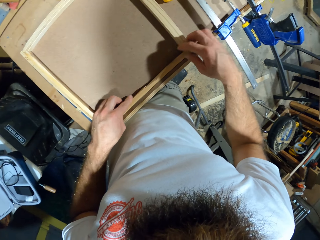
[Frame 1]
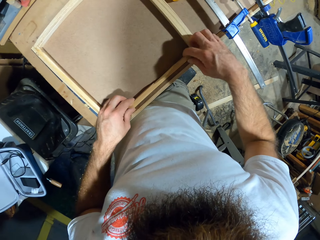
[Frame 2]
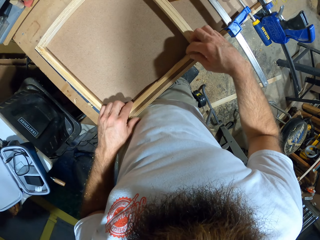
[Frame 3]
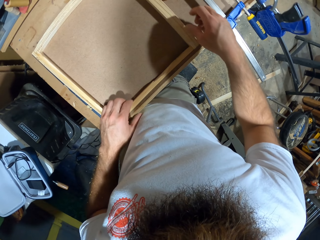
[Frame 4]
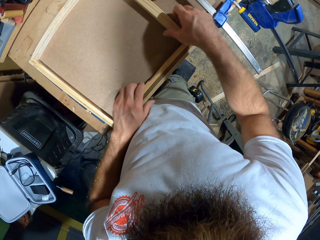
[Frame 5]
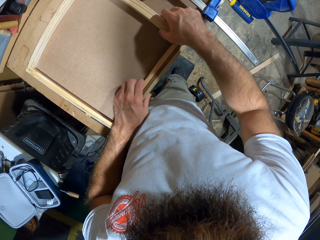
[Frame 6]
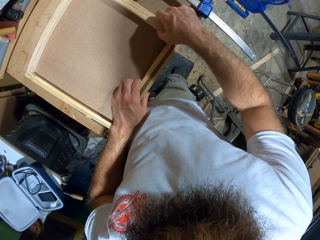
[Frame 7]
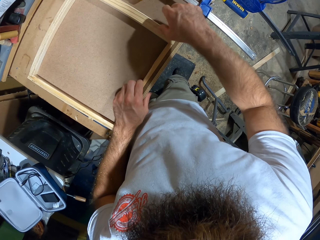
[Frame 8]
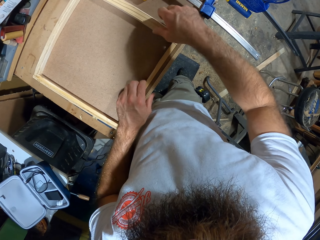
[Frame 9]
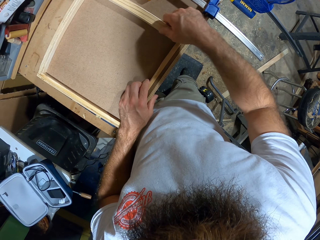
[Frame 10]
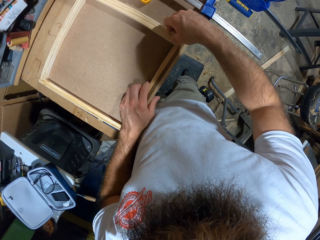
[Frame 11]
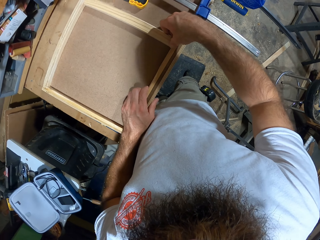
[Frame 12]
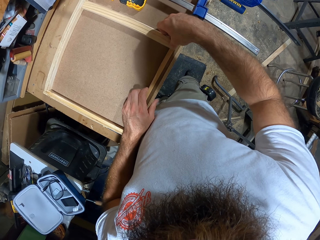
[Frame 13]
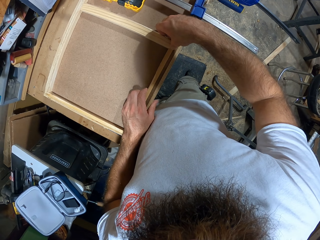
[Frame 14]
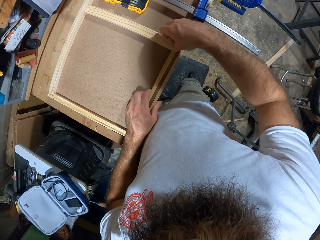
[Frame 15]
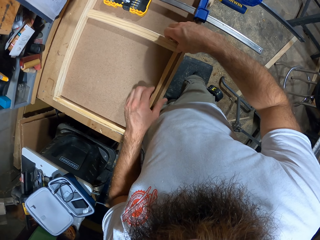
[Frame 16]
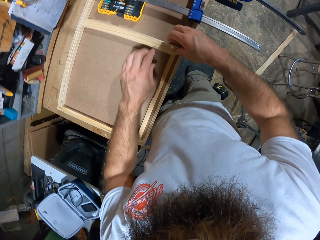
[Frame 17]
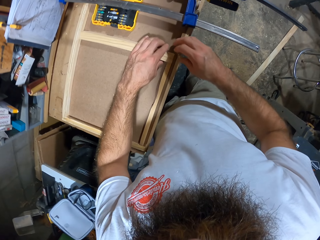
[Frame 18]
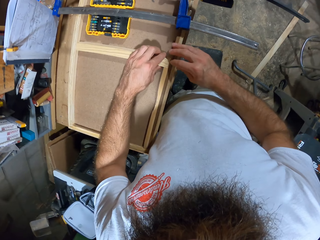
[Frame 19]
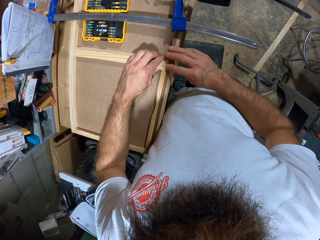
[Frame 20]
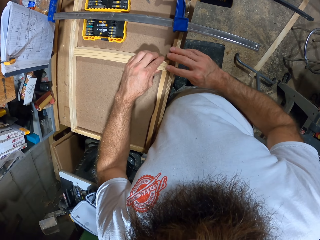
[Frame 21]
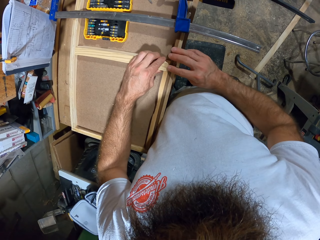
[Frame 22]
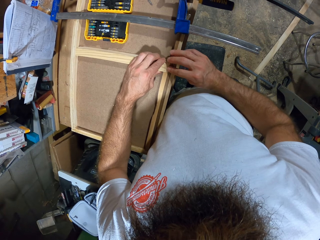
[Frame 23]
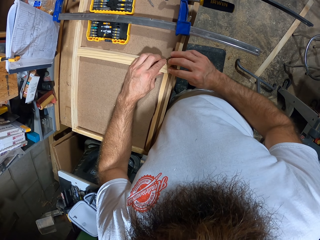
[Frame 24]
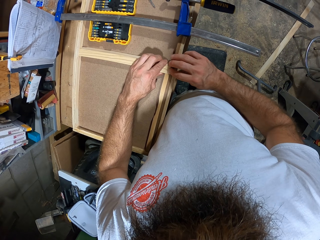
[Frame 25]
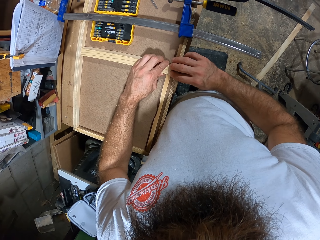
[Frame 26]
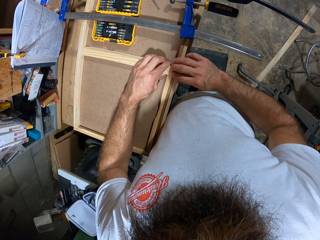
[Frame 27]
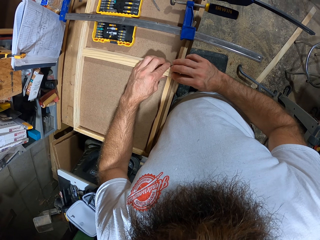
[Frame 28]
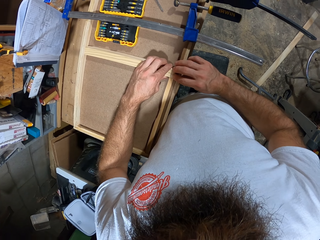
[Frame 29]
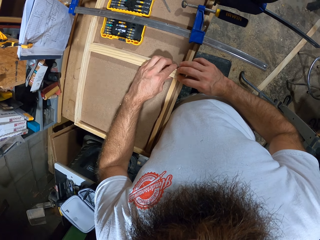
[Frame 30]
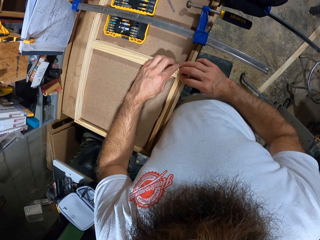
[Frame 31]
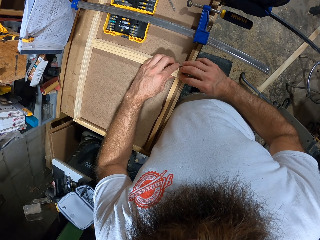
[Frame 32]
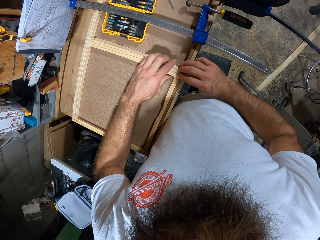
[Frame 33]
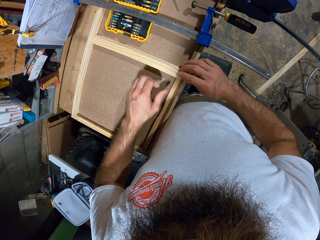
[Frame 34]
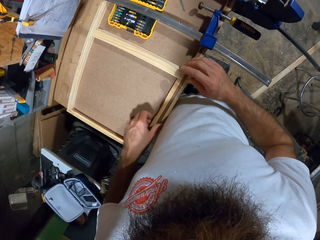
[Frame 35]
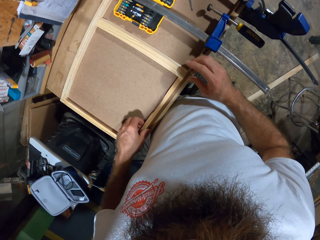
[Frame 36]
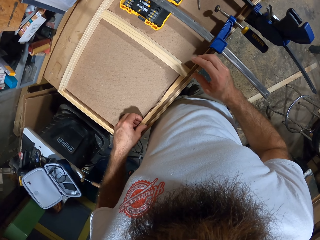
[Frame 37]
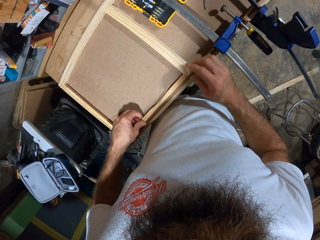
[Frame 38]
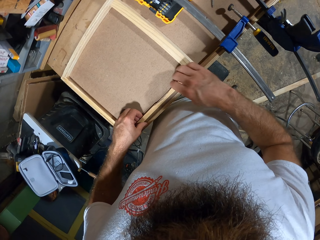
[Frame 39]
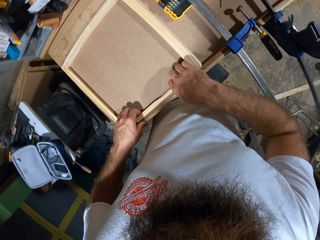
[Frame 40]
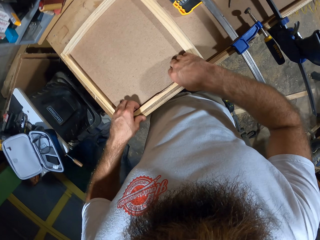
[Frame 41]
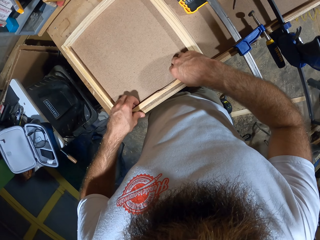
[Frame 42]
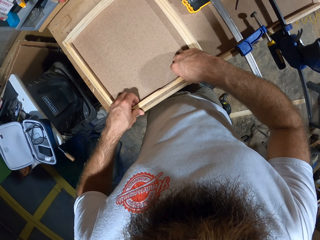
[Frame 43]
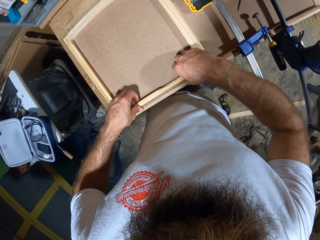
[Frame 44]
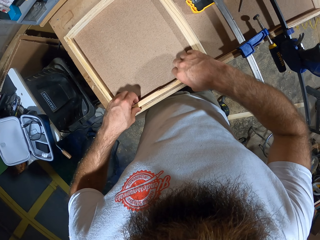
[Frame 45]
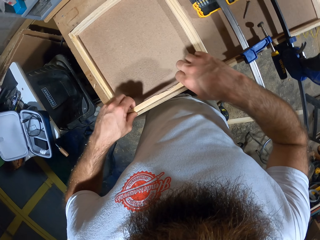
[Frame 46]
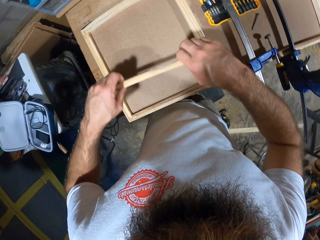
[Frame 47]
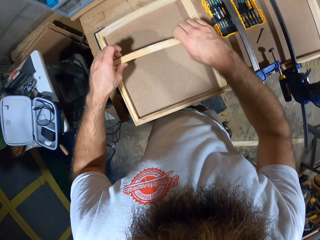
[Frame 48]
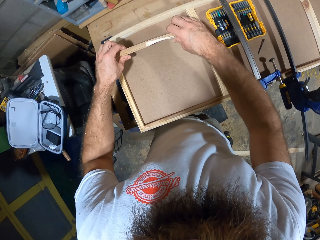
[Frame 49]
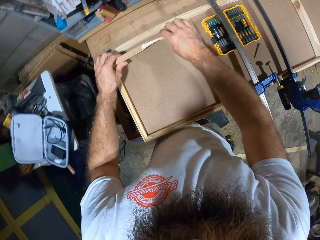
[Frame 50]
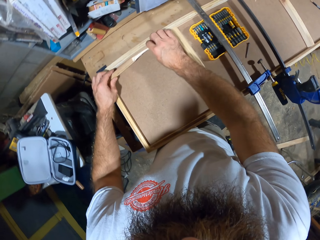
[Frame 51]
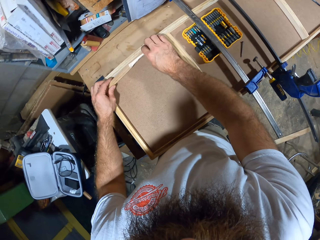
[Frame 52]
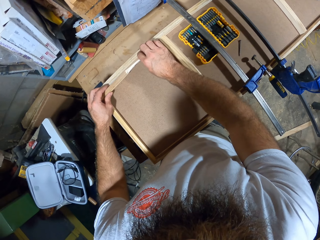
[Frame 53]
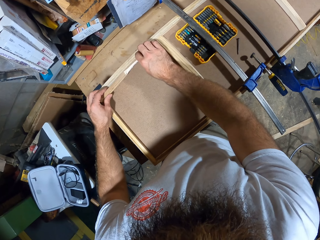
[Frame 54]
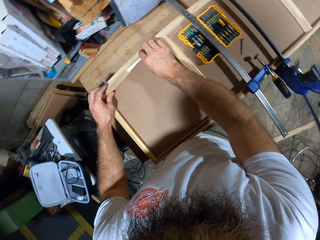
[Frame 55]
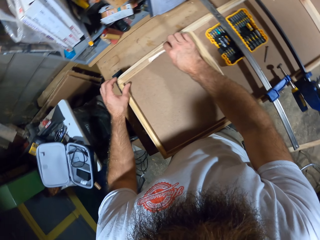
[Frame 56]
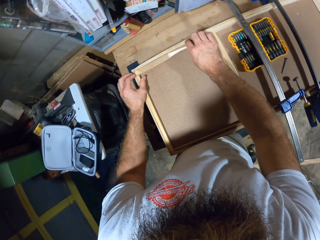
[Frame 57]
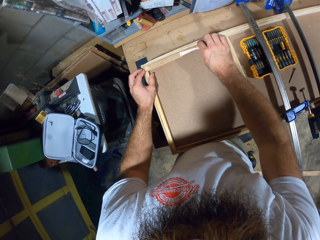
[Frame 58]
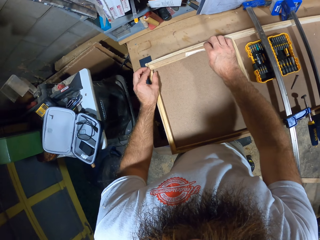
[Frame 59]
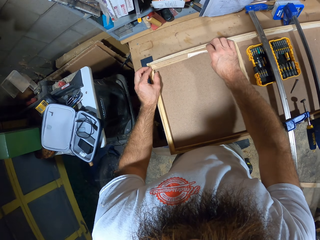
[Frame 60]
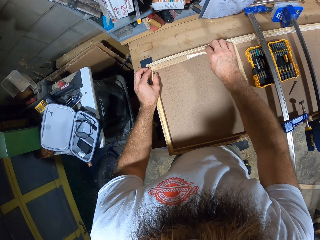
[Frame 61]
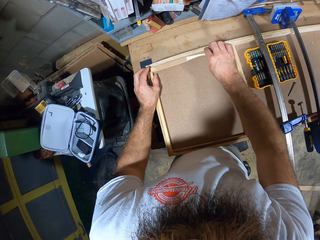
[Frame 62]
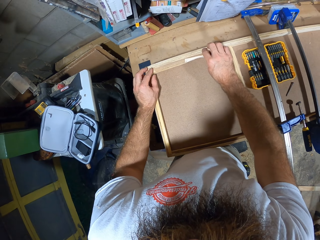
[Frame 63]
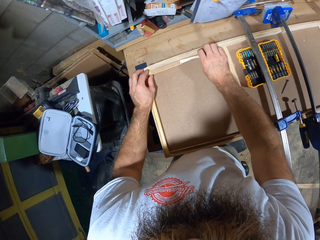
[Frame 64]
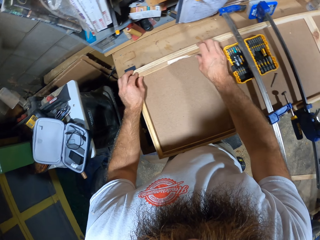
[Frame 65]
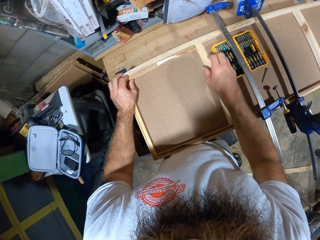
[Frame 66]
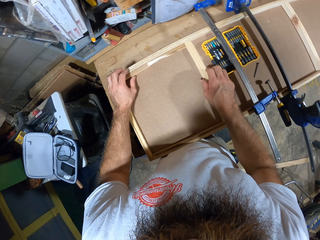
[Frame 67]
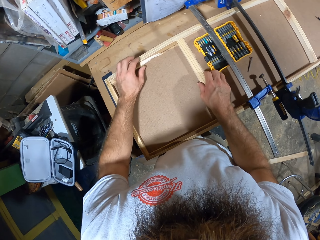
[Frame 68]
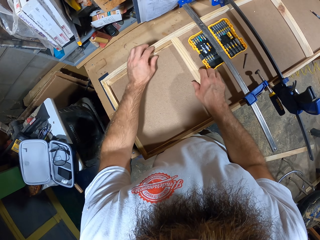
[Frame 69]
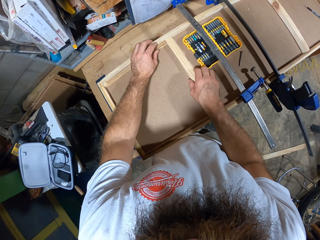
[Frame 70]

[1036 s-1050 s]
The camera wearer puts the wood down. He repositions the piece of wood in the wooden board with both hands. He adjusts the piece of wood in the wooden board with both hands.

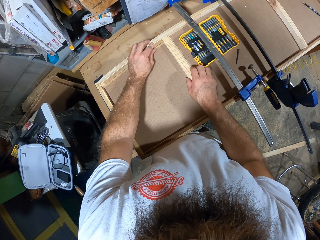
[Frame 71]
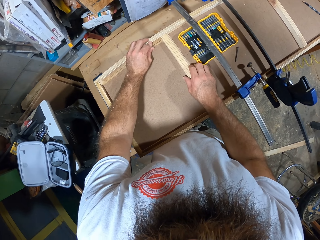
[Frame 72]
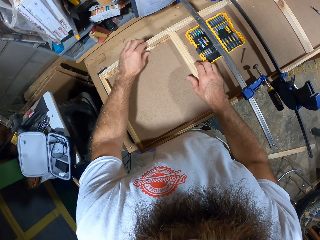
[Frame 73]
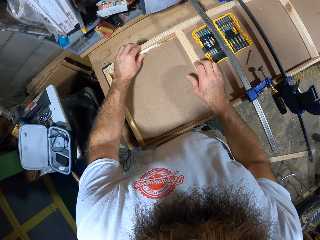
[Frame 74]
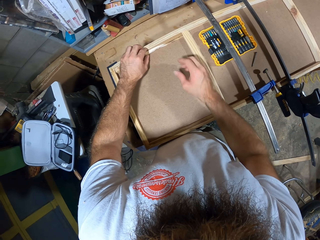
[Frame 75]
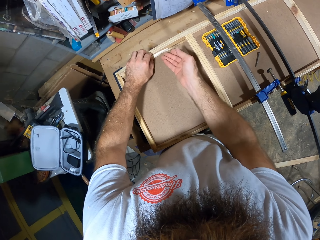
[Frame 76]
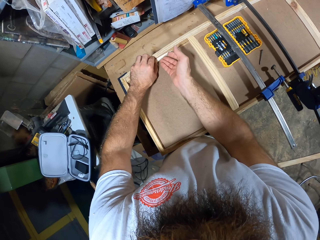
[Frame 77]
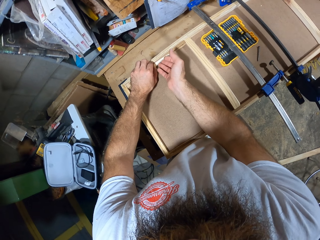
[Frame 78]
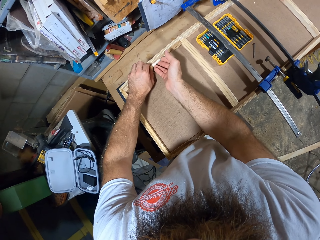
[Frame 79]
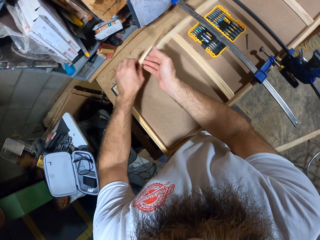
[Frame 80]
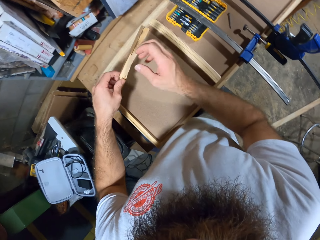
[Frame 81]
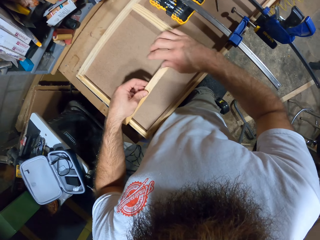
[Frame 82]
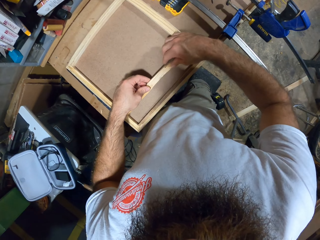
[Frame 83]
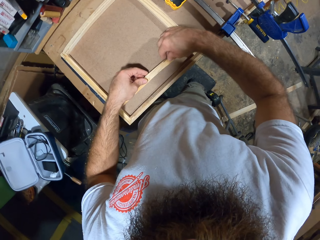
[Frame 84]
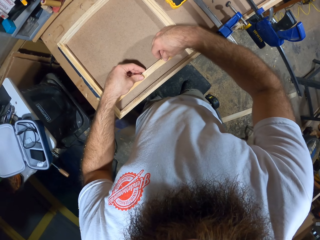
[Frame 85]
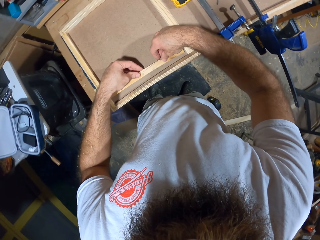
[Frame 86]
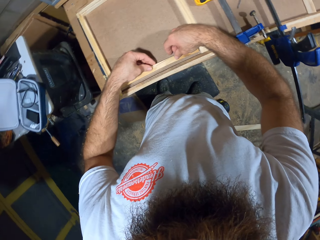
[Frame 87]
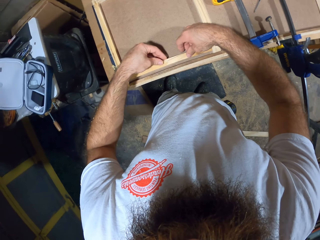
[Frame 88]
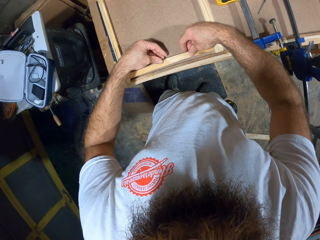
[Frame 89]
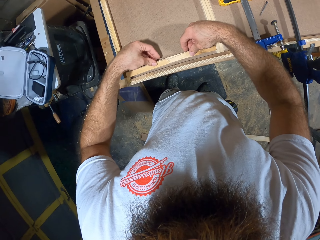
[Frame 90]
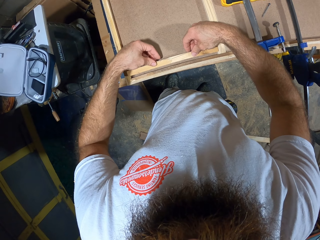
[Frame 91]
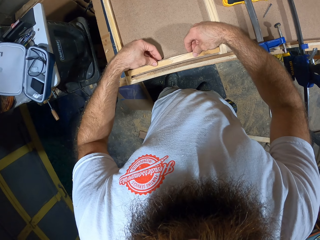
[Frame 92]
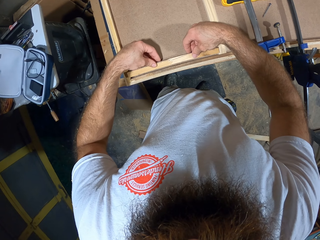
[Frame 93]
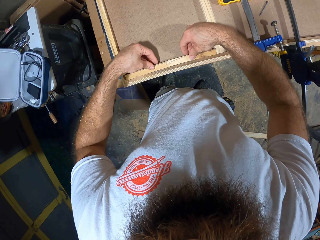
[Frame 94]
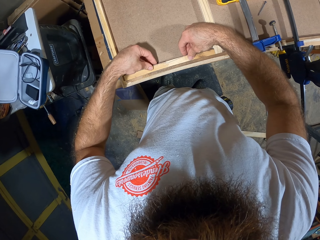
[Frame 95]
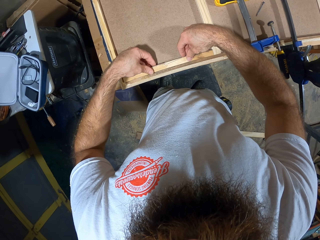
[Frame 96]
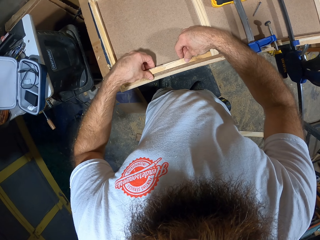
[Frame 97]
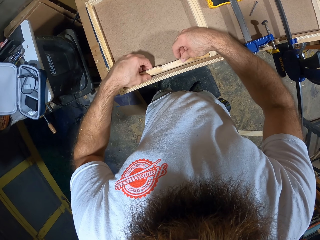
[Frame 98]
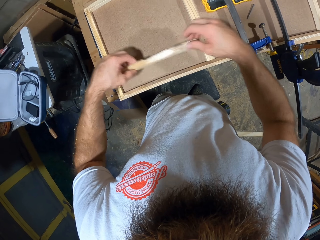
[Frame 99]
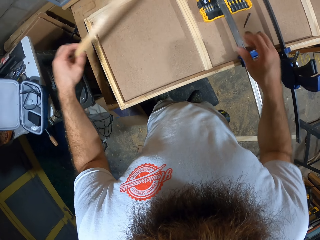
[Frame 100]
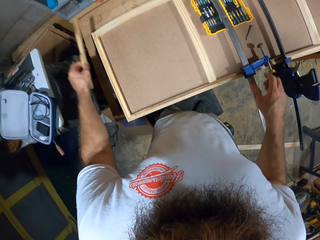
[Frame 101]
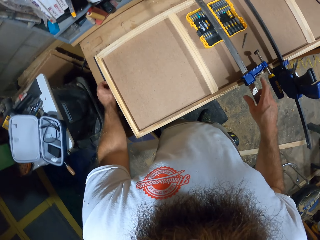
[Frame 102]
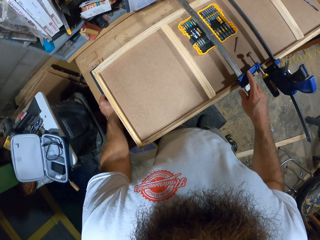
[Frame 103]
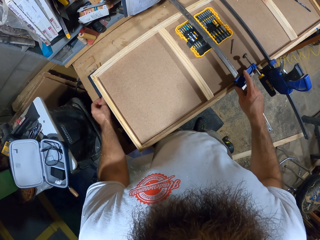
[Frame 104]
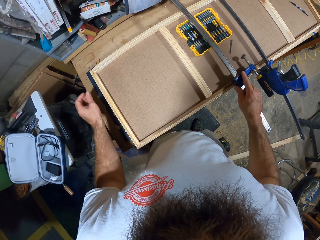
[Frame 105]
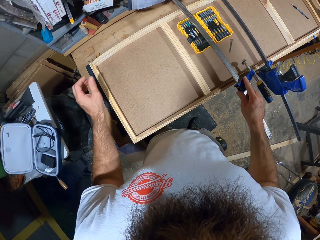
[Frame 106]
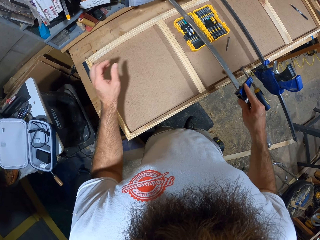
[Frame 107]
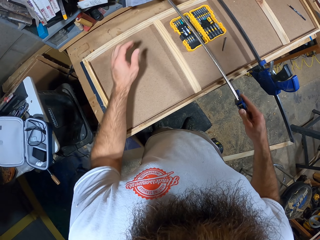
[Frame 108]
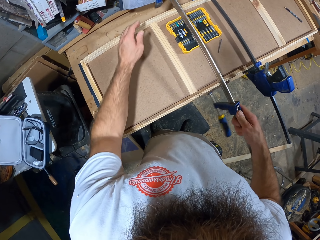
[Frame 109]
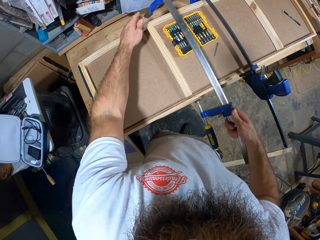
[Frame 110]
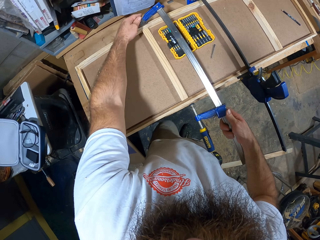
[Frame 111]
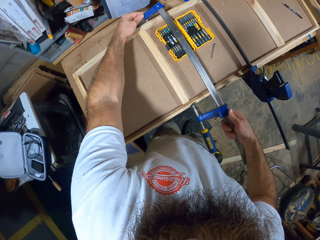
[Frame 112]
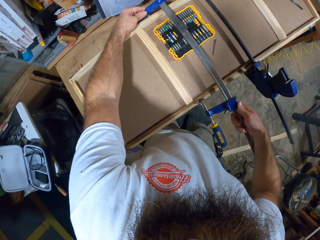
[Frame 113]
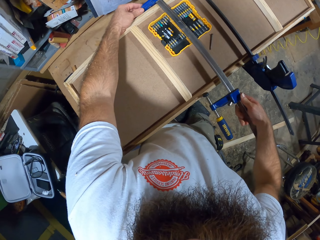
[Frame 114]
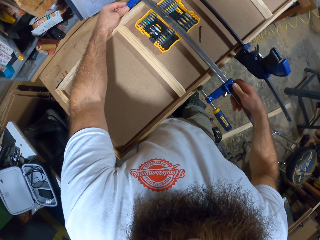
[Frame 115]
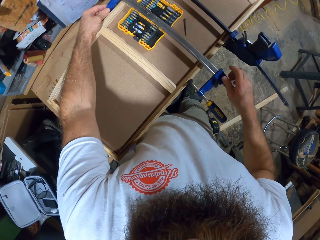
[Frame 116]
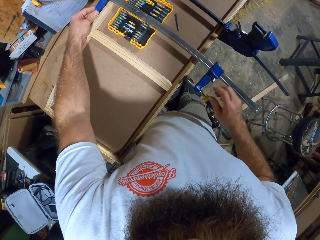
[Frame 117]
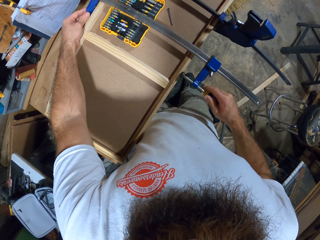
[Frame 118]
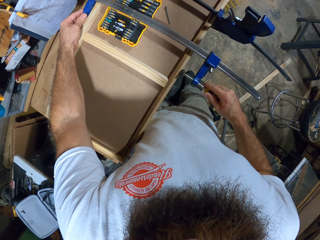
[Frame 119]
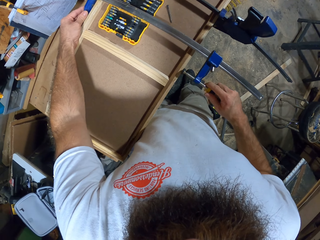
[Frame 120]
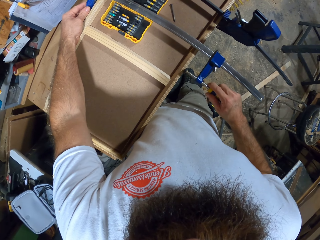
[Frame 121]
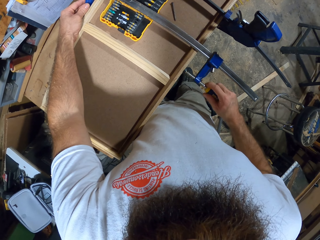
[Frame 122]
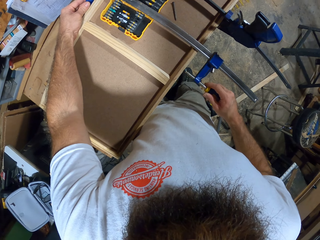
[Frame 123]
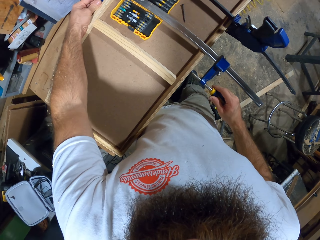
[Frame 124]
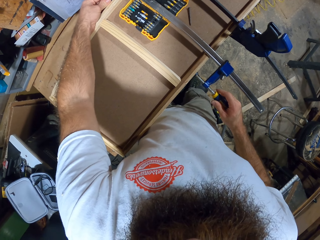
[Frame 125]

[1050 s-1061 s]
The camera wearer repositions the piece of wood in the wooden board with both hands. He drops the piece of wood on the work bench with his left hand. He picks up the F clamp or wood clamp from the wooden board on the work bench with his right hand. He sets the F clamp on the wooden board with both hands. He adjusts the wood clamp on the wood.
